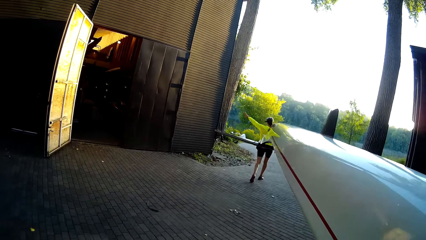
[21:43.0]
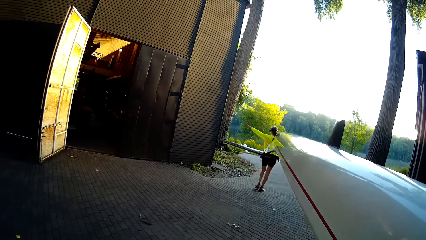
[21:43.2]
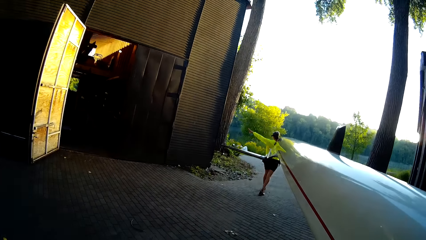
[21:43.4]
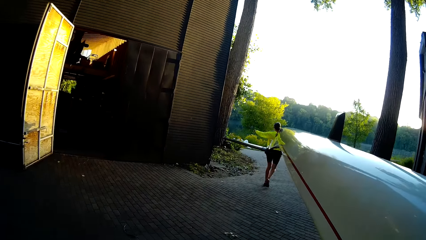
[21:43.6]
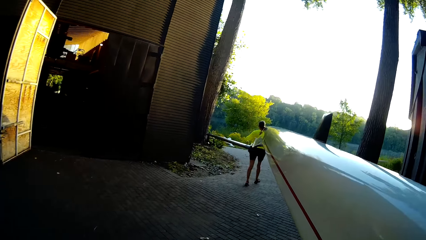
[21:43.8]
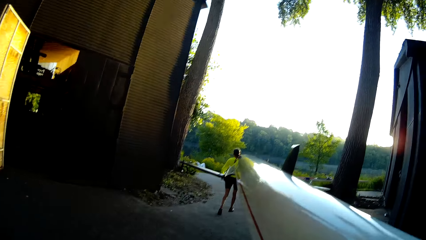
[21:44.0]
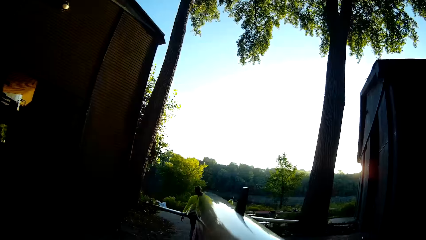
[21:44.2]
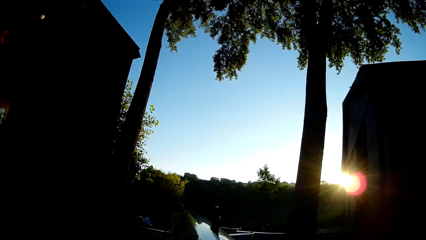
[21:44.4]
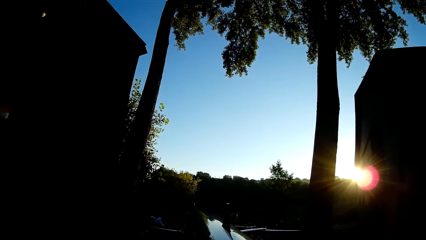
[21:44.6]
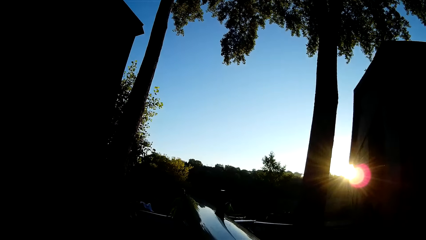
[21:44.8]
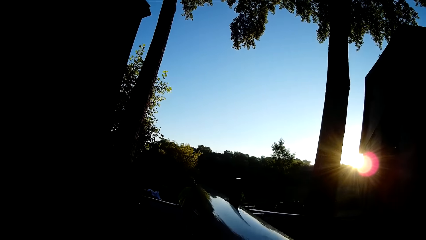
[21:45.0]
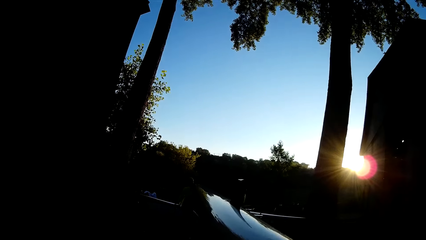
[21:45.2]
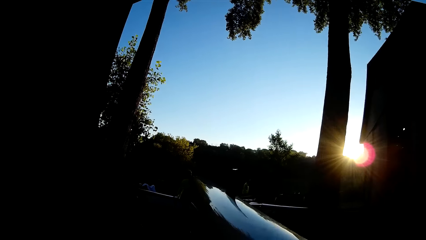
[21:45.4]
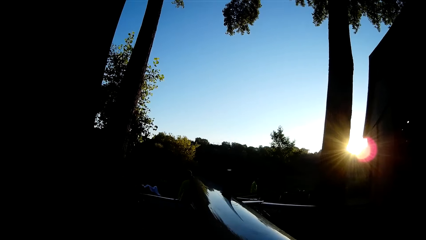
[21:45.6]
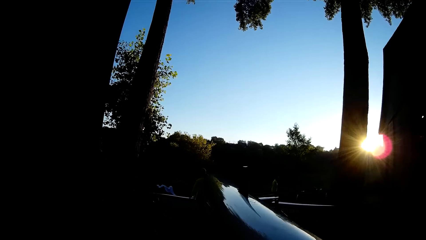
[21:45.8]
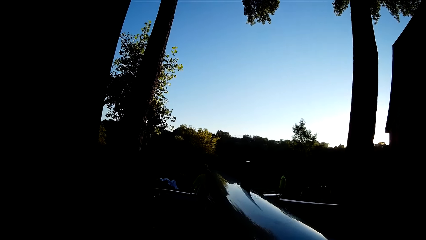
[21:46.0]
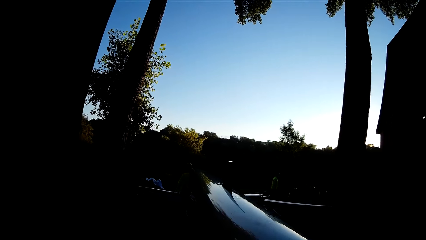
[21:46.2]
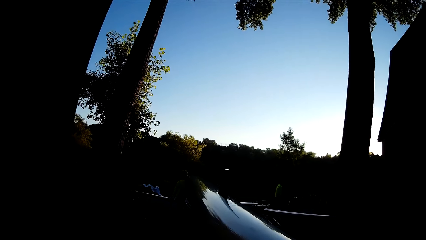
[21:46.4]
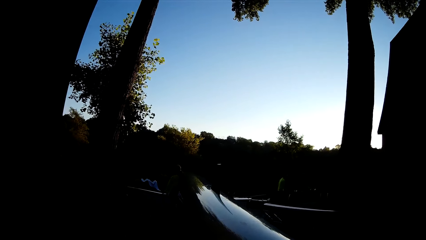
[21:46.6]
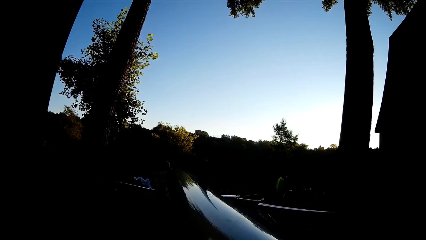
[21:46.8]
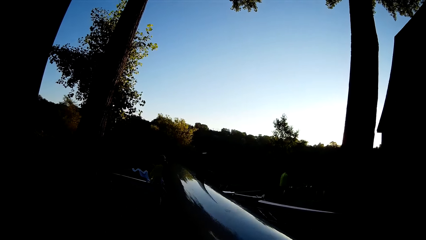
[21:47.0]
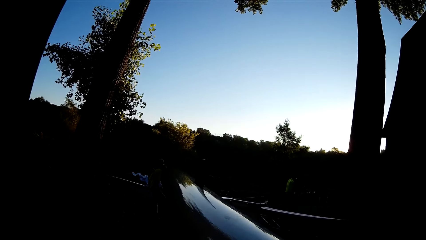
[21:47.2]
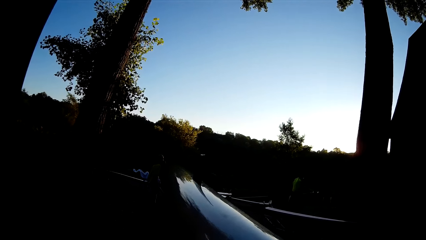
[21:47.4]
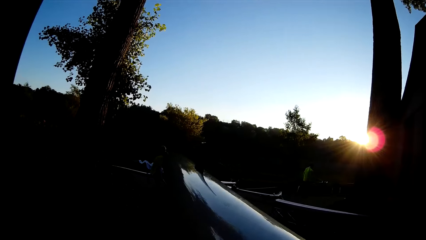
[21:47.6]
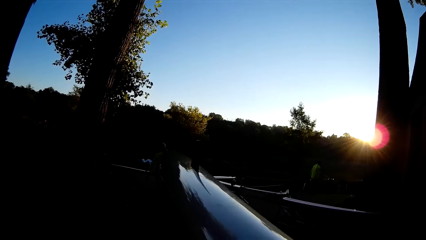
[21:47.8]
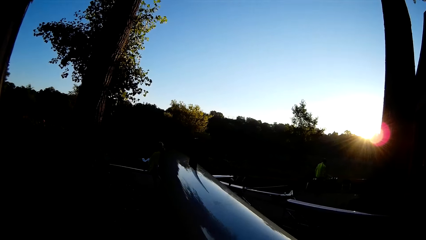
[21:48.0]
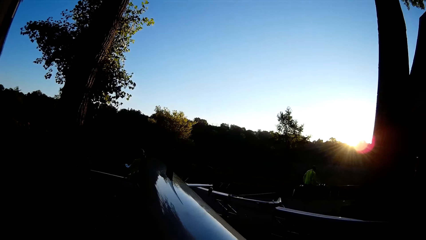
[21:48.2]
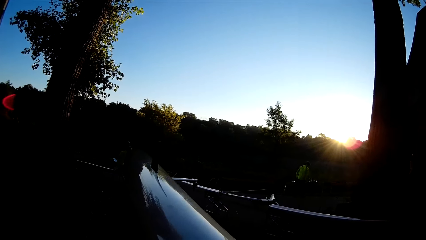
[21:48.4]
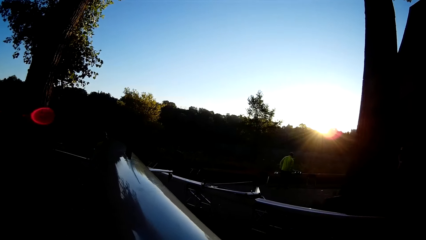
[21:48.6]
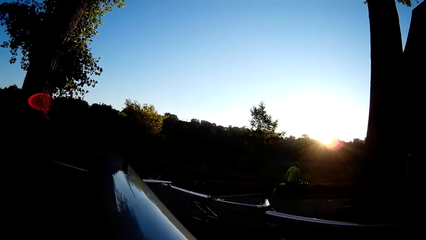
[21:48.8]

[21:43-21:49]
A woman points a finger.

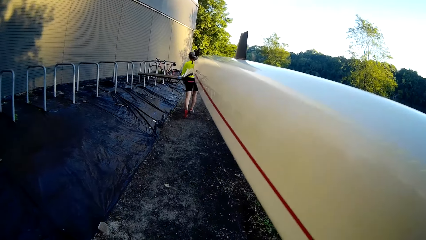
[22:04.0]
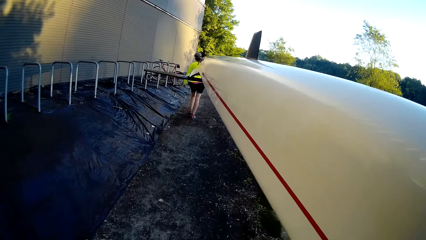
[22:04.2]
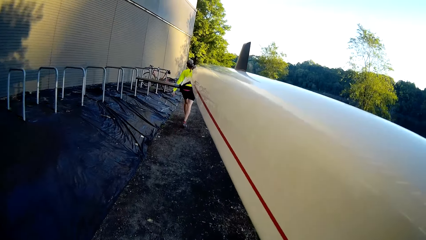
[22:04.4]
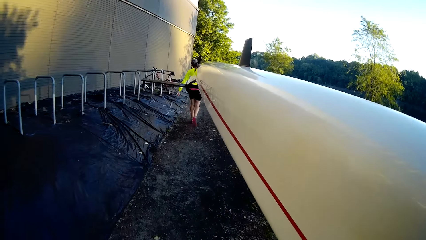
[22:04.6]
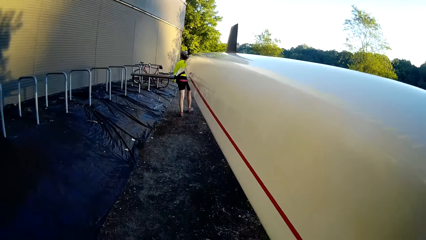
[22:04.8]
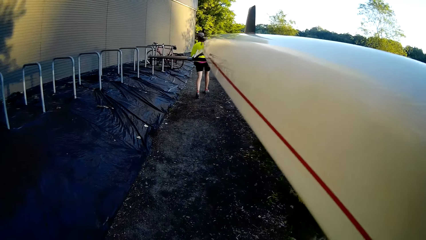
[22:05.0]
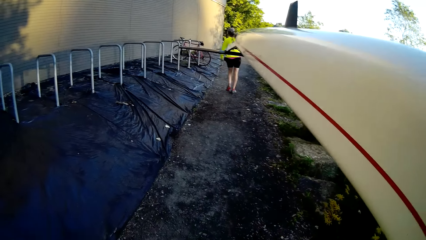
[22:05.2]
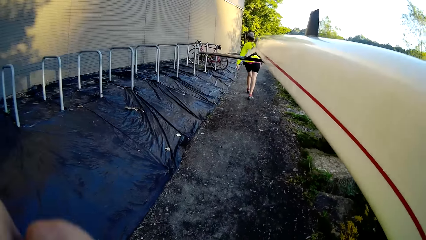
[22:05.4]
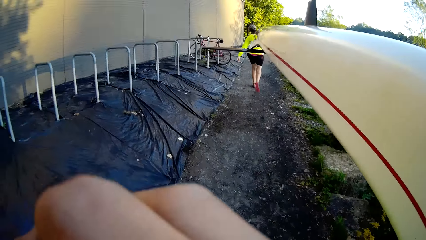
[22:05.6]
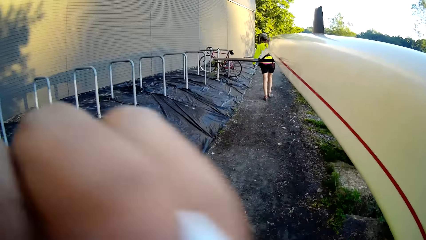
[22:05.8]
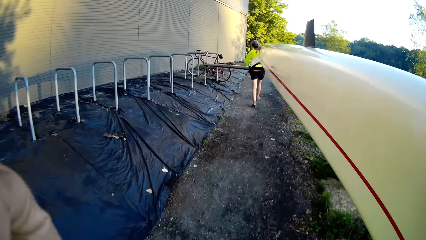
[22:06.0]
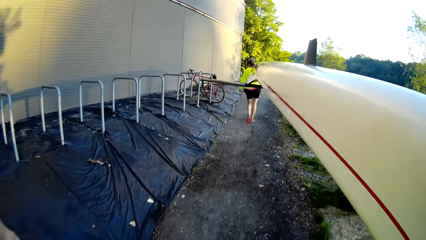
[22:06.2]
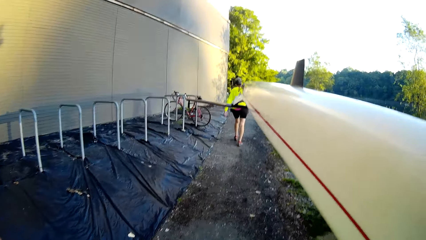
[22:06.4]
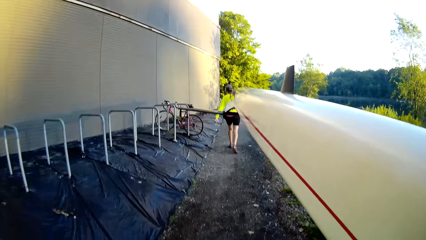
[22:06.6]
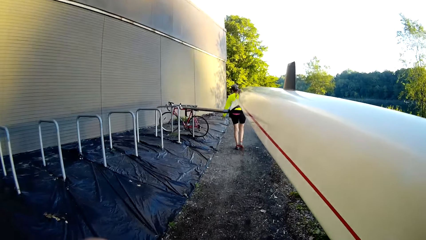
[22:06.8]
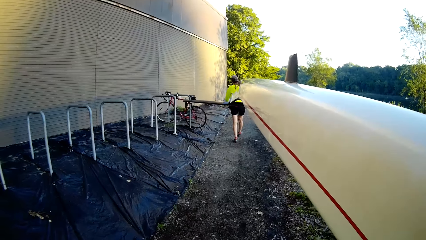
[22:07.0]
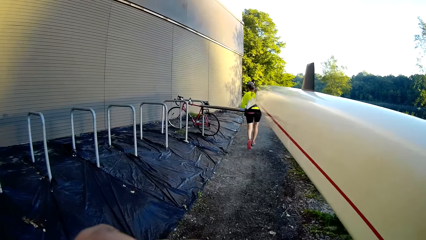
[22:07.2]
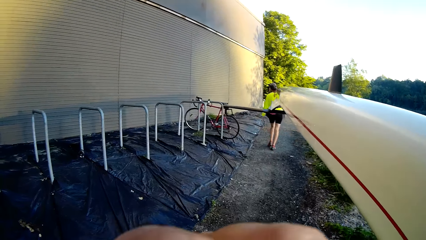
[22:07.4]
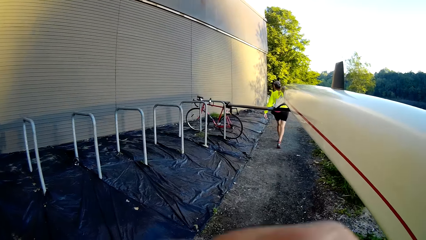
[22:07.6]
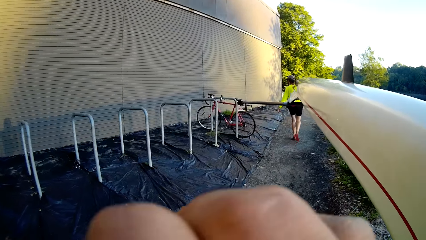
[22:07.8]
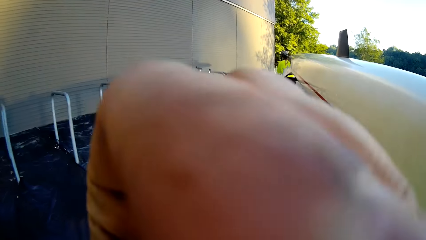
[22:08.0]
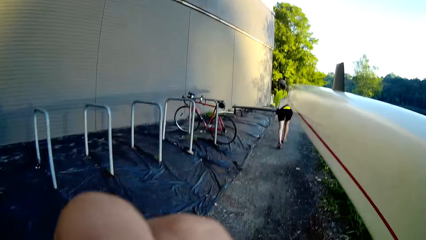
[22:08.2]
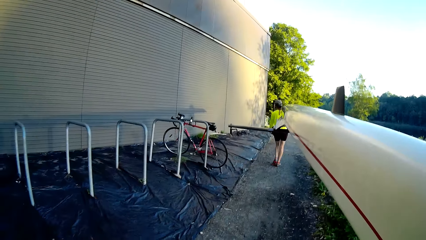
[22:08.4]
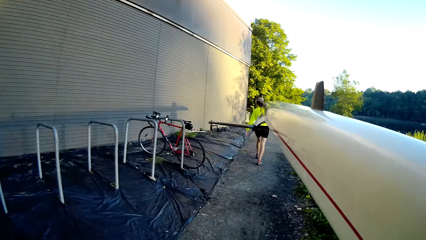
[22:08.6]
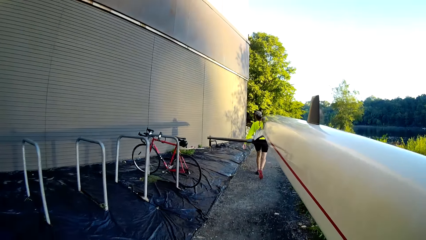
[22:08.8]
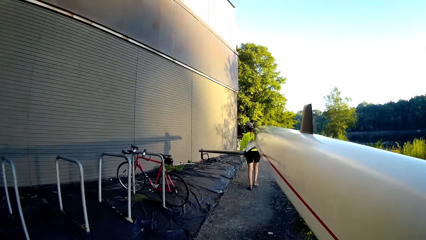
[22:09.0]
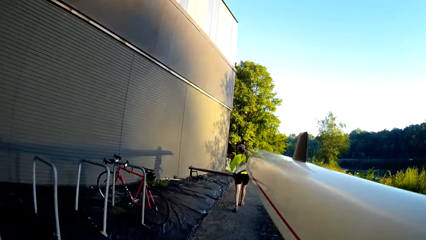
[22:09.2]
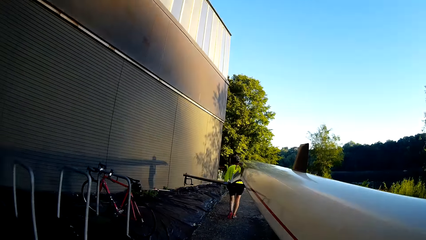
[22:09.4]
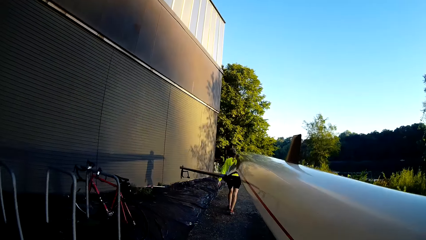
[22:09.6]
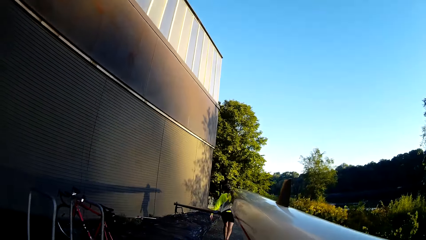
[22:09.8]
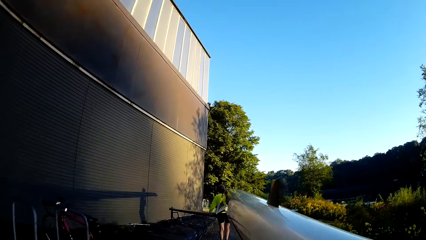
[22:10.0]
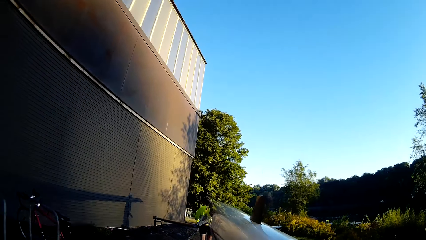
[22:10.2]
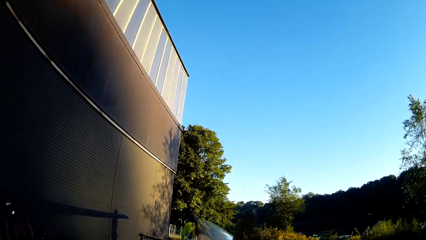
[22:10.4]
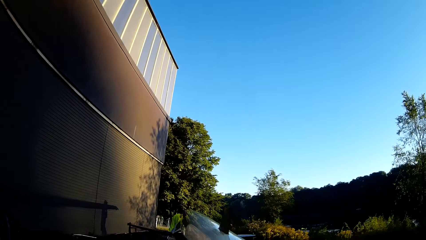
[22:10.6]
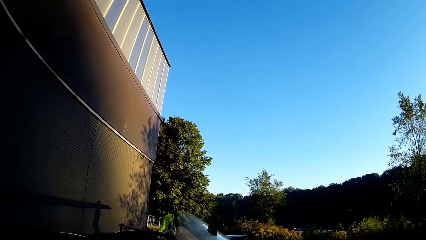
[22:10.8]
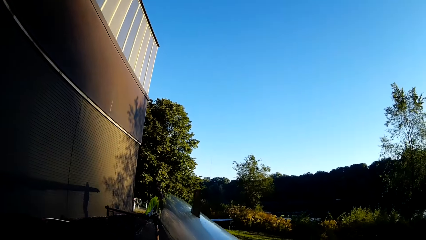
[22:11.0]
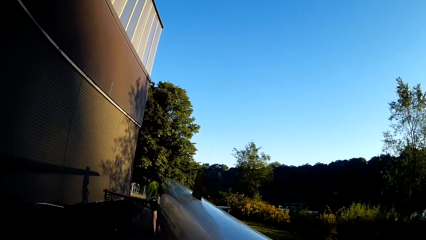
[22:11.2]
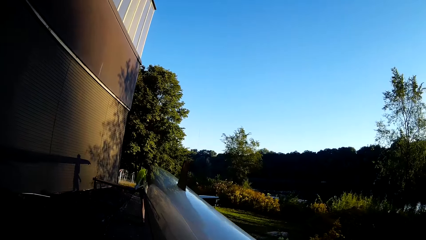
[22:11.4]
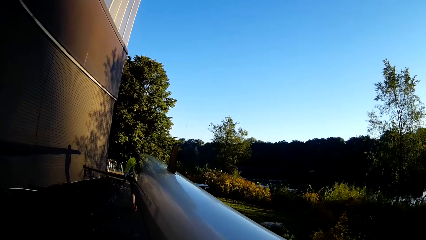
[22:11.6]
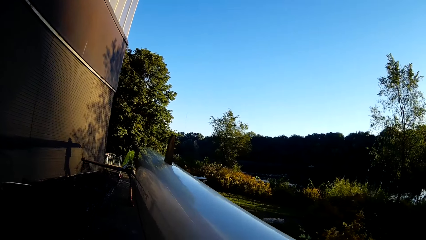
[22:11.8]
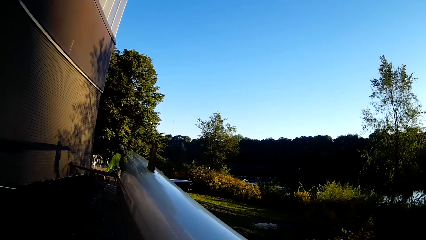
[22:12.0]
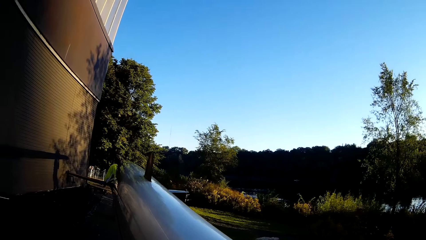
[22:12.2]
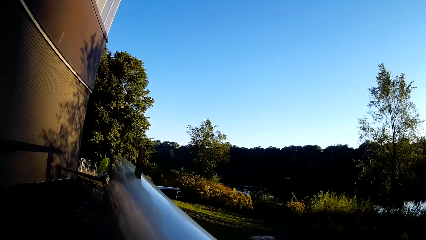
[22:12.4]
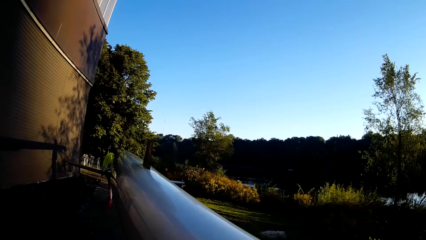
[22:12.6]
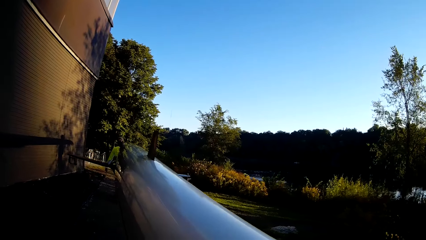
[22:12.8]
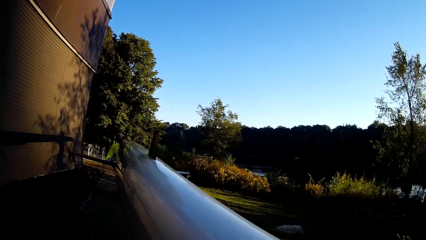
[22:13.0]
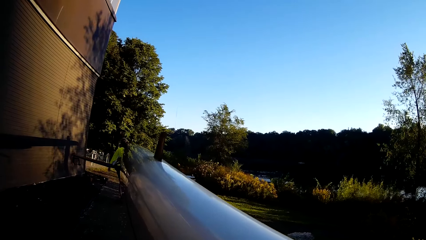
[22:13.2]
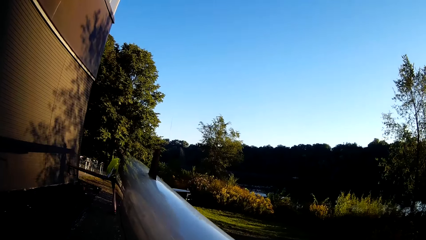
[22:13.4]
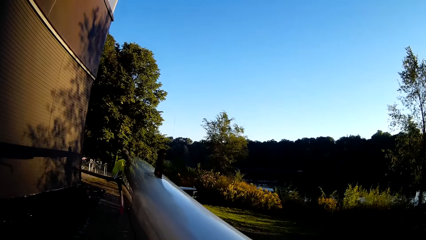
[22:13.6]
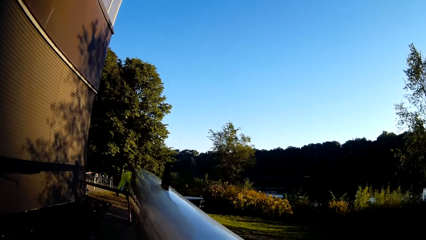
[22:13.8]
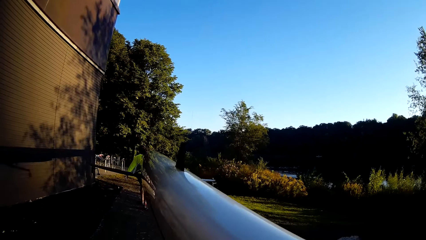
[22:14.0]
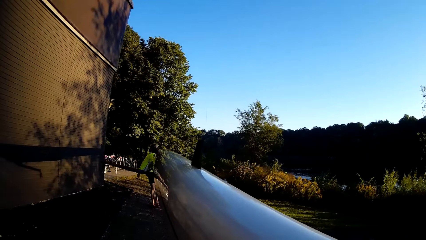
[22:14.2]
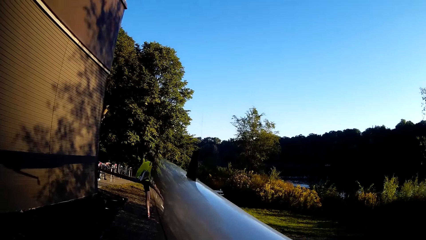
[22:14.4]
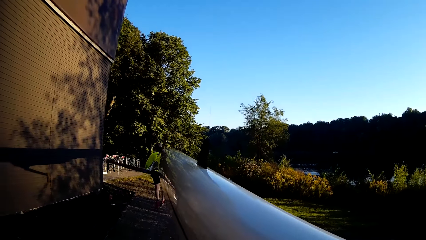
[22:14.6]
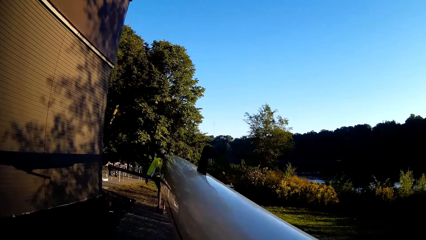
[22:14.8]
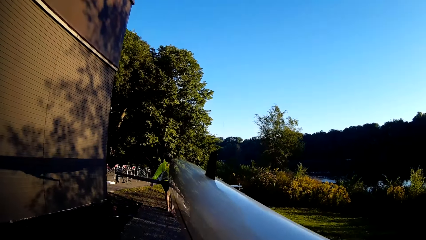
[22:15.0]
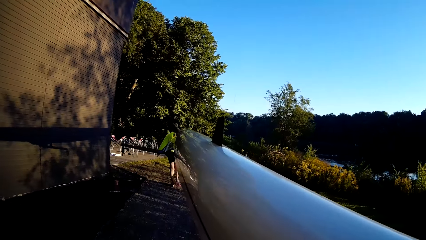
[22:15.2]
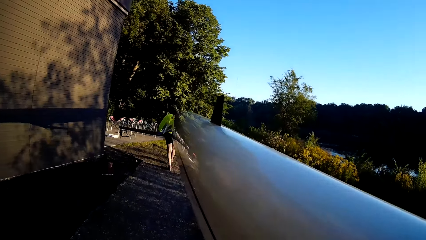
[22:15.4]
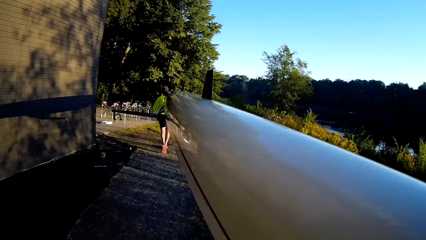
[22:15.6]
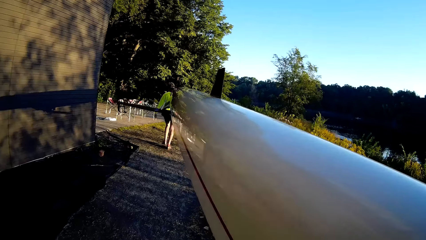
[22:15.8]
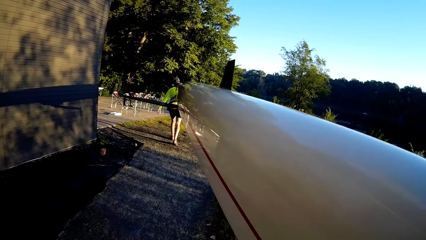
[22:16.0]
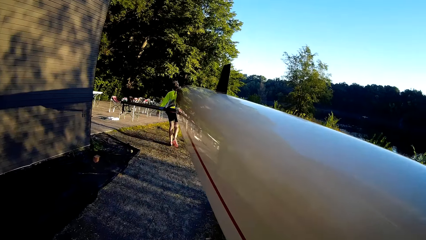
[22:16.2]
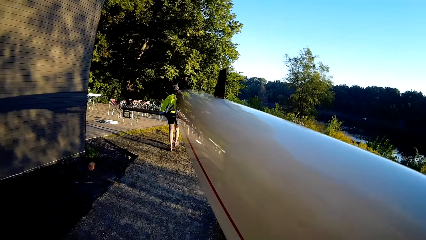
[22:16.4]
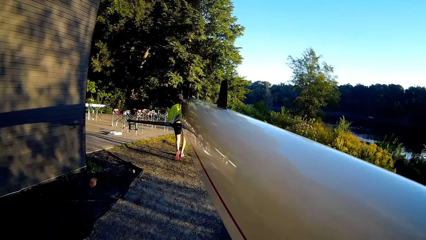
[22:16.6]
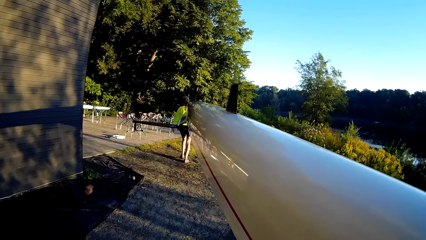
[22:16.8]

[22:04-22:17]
The camera wearer touches the face. They raise the left hand. A girl walks. The camera wearer raises the left hand. The girl walks.
